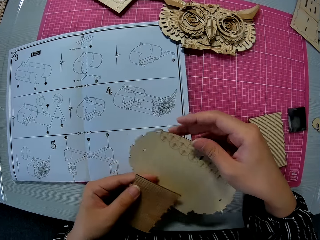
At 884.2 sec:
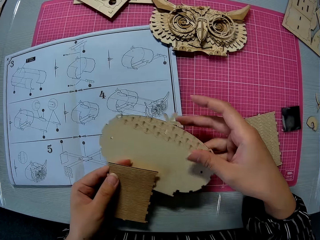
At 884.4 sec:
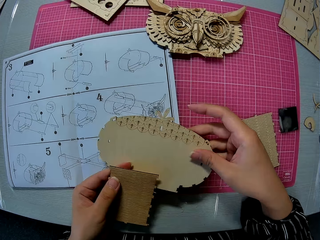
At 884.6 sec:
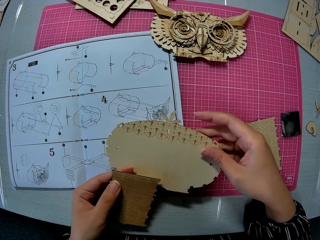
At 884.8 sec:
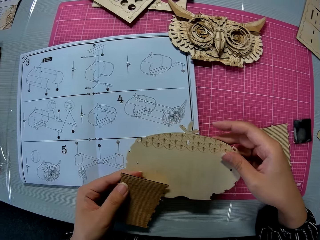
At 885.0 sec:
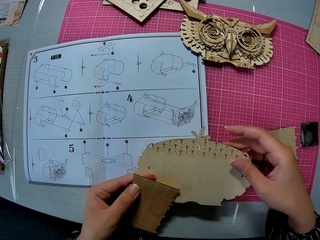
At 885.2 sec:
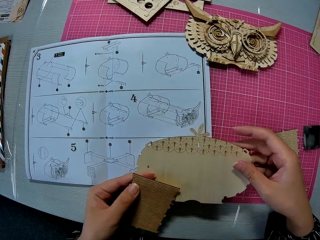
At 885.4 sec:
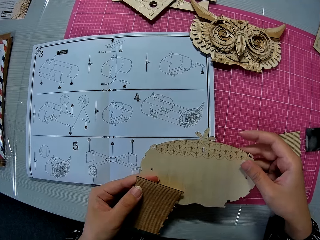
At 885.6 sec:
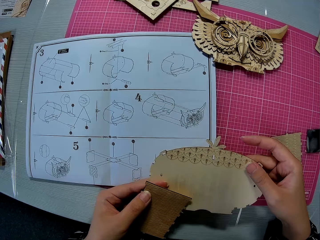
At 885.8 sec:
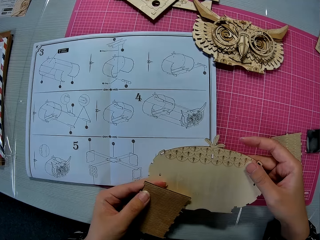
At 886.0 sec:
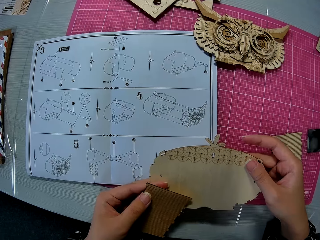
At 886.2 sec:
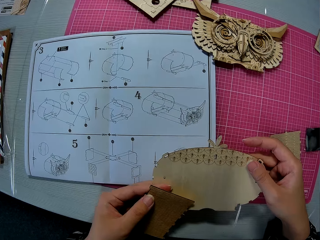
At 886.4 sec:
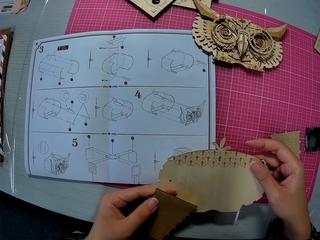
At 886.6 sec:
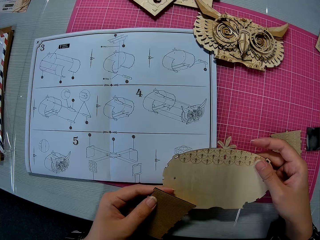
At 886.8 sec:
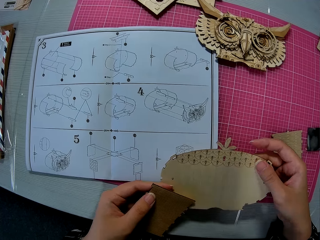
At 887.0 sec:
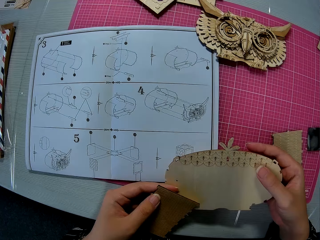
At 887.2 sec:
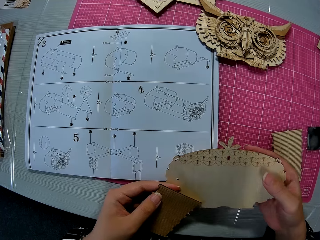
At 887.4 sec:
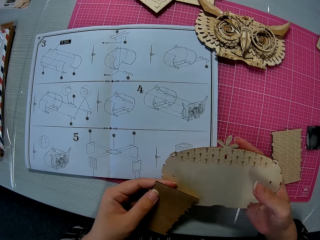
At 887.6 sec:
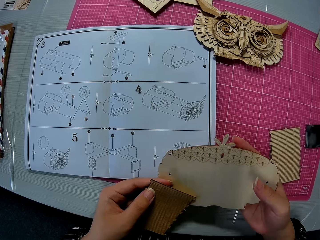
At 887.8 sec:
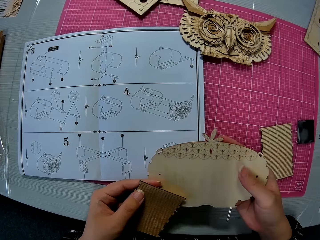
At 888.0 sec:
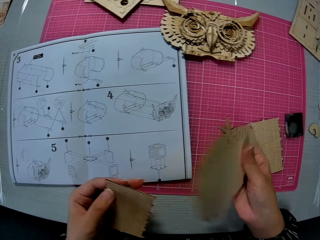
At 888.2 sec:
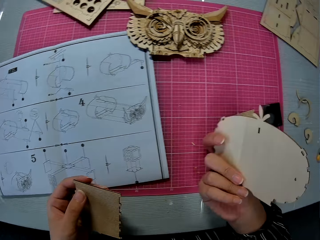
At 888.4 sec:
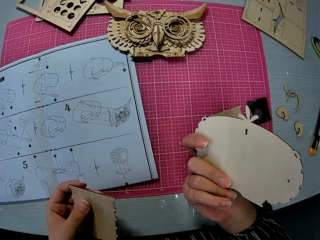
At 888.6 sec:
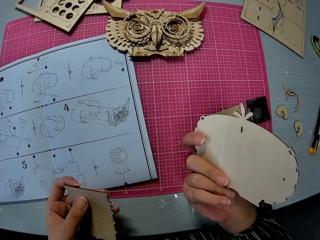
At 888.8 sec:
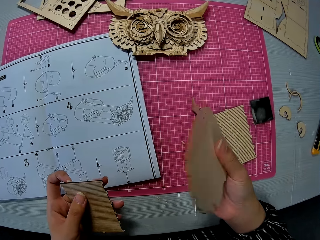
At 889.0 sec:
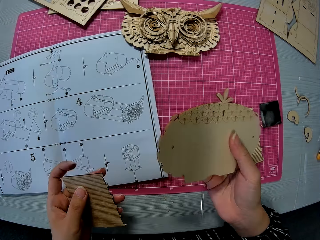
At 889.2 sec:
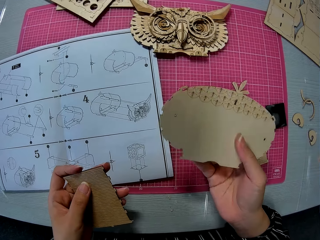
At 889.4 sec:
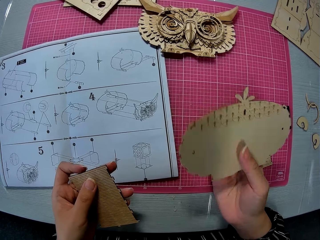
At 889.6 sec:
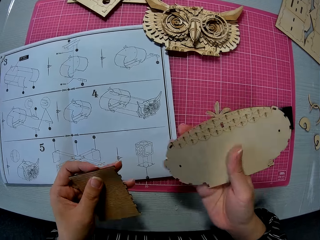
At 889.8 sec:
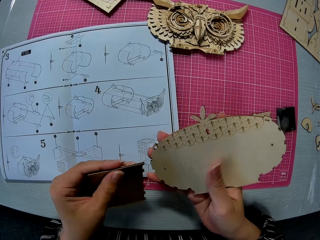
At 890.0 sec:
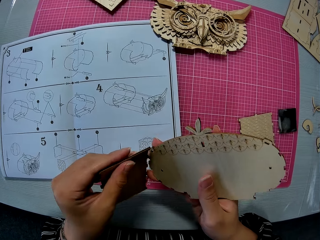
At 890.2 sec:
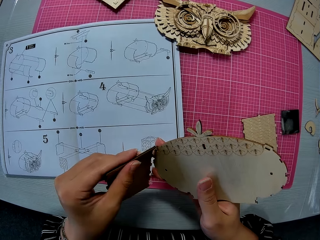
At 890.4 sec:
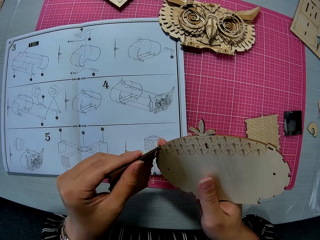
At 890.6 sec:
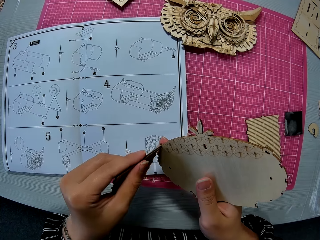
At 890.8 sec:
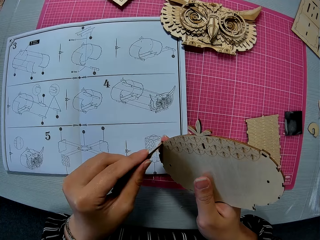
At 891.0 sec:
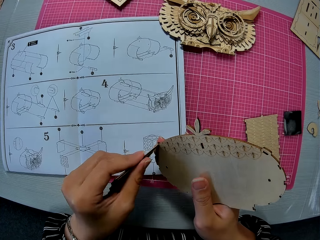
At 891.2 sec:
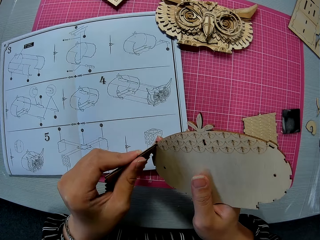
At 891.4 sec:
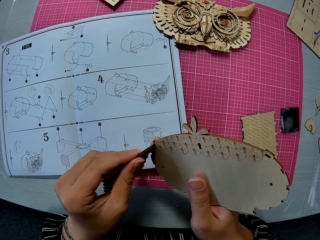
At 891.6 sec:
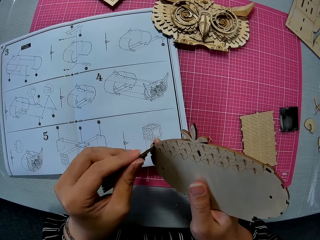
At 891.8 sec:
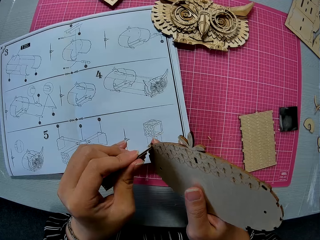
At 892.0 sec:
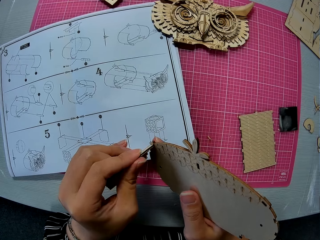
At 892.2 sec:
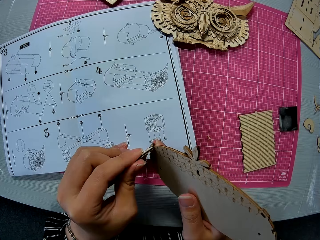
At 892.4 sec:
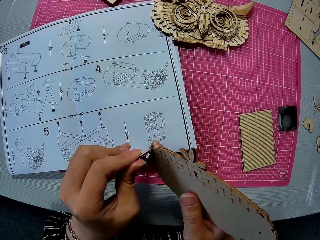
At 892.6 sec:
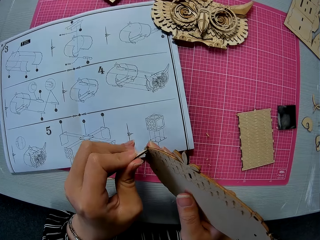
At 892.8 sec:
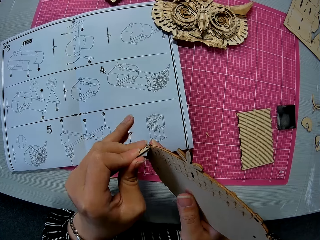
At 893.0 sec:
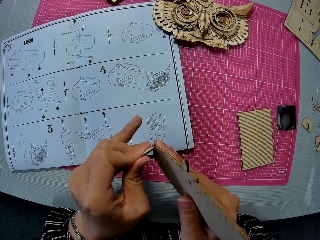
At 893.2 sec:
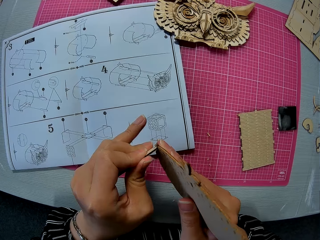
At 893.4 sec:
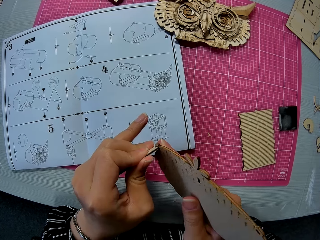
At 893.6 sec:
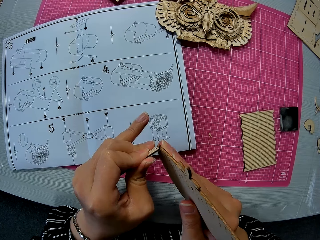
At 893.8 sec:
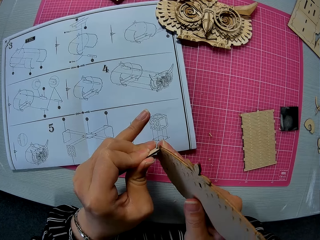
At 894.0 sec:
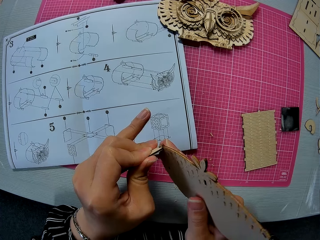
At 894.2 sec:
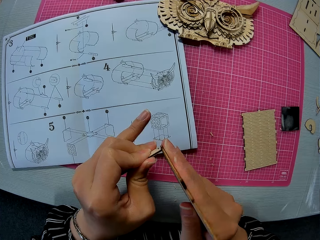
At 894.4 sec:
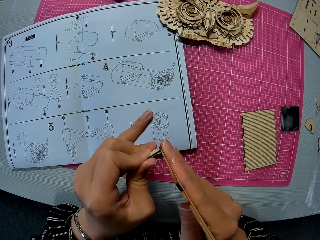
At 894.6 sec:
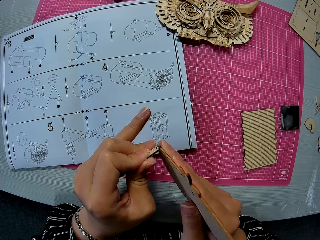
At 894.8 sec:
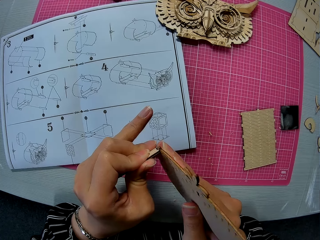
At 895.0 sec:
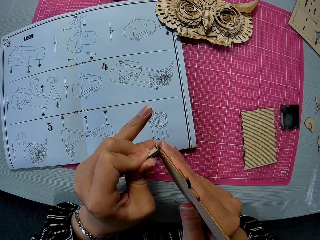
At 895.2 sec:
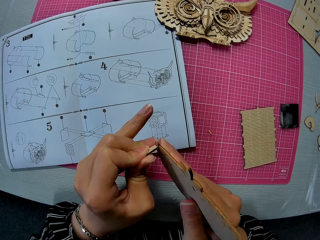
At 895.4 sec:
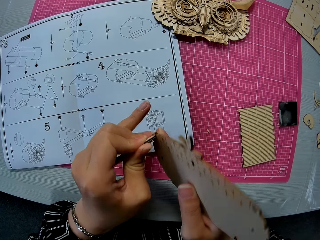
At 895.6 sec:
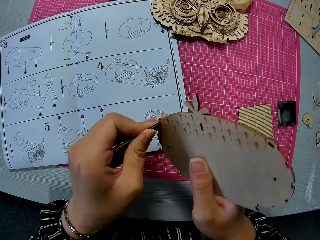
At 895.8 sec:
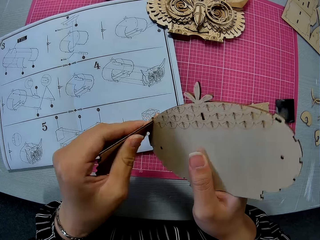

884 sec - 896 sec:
The camera wearer looks at the laser cut. She turns the laser cut. She inserts the piece in her left hand into the piece in her right hand. She looks at the laser cut.

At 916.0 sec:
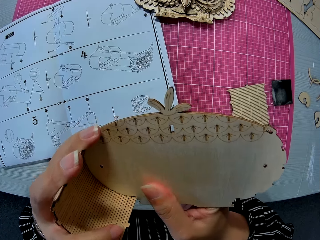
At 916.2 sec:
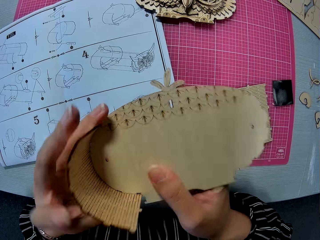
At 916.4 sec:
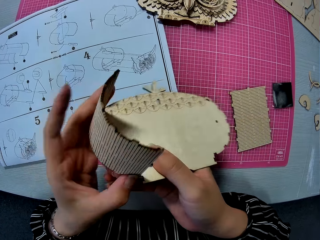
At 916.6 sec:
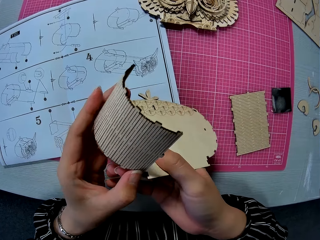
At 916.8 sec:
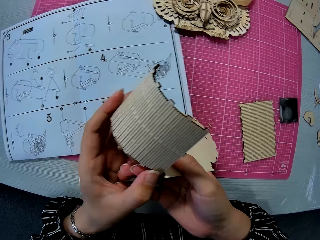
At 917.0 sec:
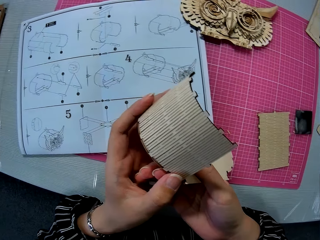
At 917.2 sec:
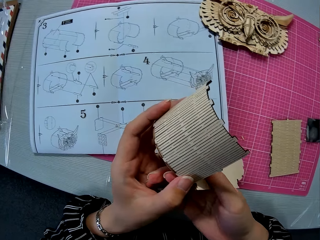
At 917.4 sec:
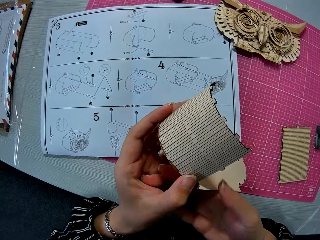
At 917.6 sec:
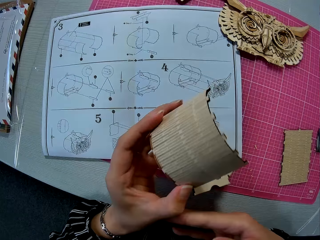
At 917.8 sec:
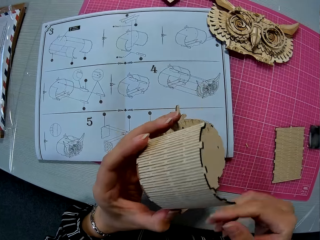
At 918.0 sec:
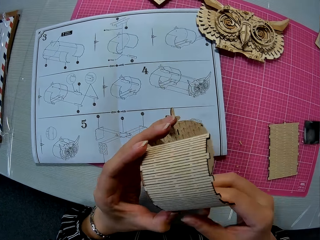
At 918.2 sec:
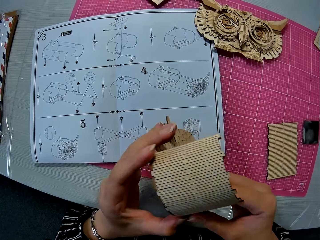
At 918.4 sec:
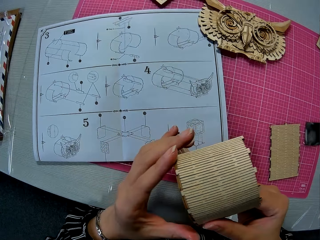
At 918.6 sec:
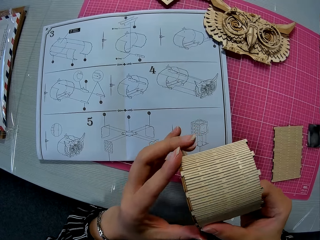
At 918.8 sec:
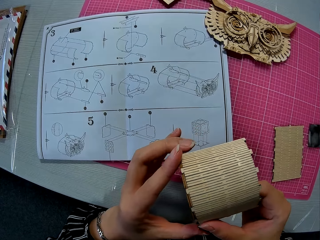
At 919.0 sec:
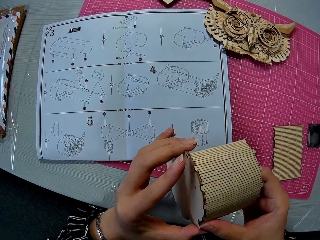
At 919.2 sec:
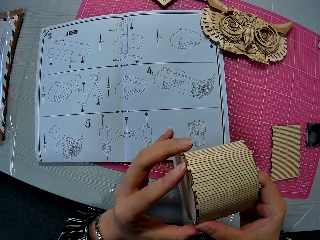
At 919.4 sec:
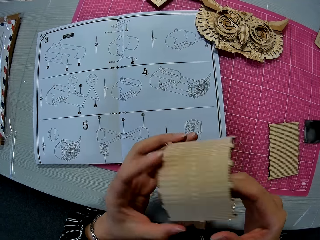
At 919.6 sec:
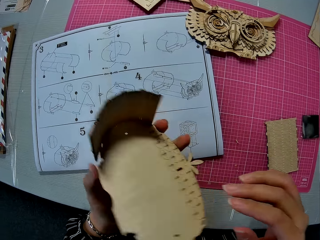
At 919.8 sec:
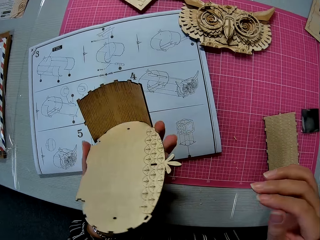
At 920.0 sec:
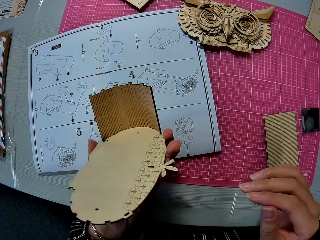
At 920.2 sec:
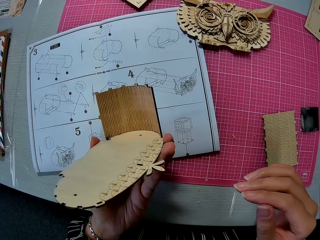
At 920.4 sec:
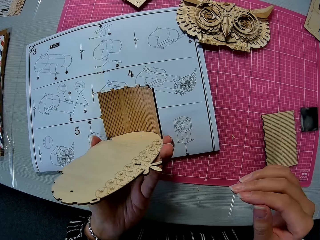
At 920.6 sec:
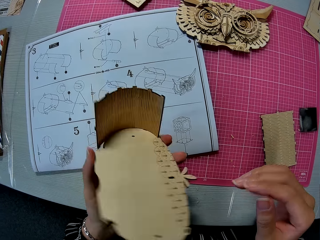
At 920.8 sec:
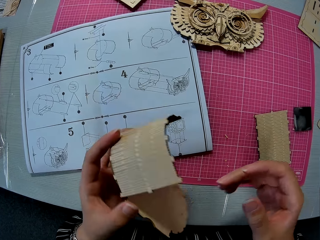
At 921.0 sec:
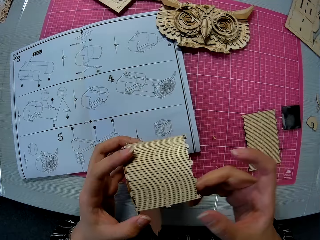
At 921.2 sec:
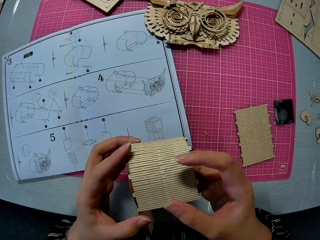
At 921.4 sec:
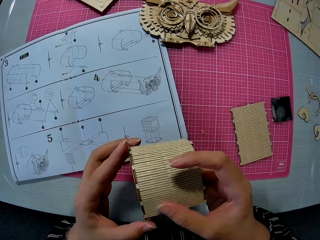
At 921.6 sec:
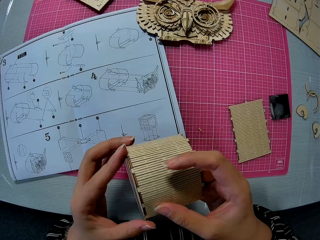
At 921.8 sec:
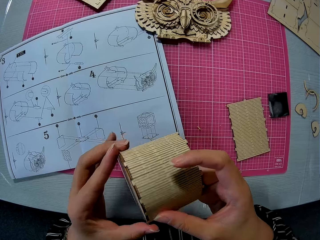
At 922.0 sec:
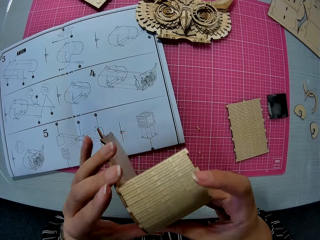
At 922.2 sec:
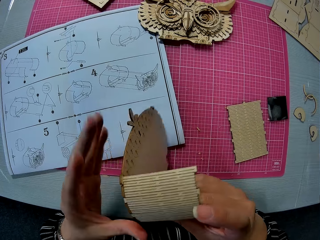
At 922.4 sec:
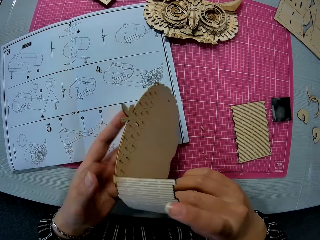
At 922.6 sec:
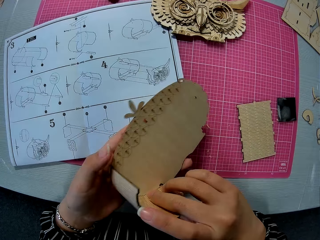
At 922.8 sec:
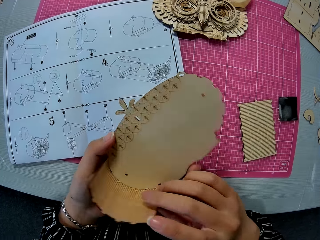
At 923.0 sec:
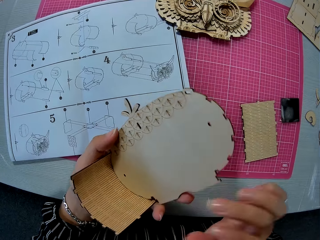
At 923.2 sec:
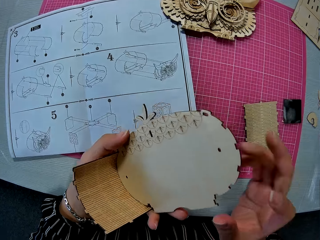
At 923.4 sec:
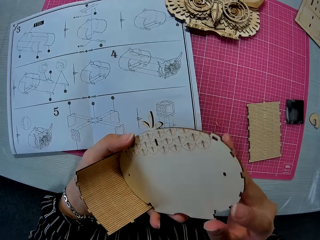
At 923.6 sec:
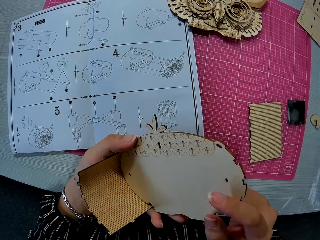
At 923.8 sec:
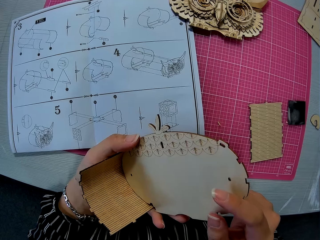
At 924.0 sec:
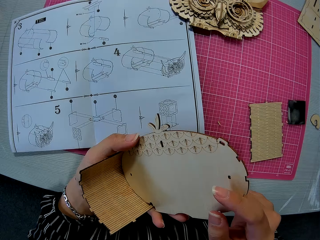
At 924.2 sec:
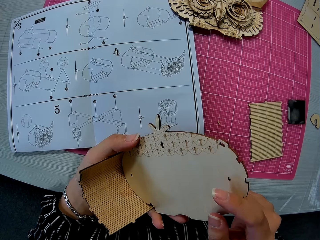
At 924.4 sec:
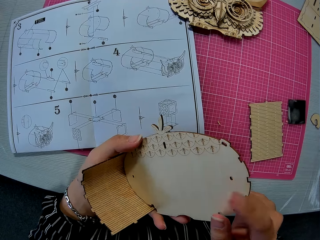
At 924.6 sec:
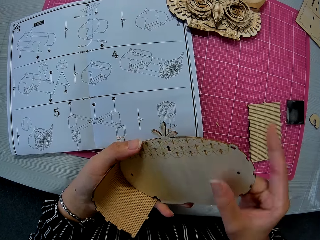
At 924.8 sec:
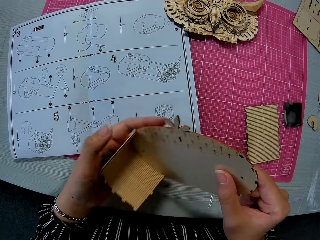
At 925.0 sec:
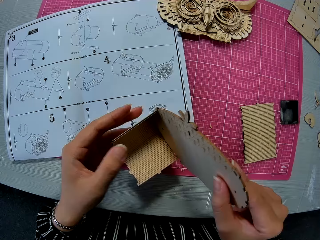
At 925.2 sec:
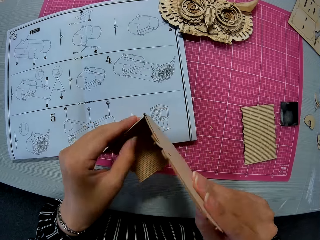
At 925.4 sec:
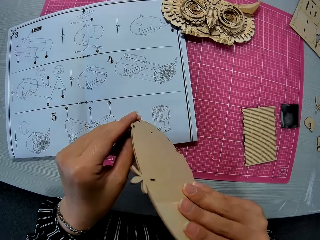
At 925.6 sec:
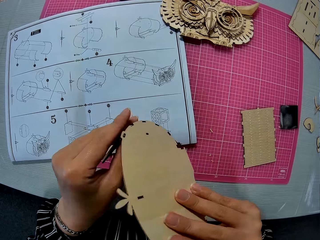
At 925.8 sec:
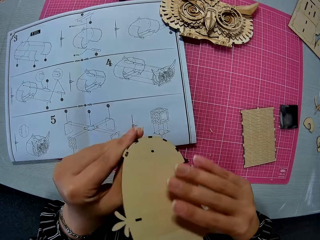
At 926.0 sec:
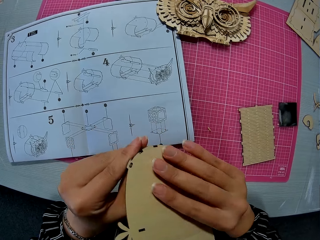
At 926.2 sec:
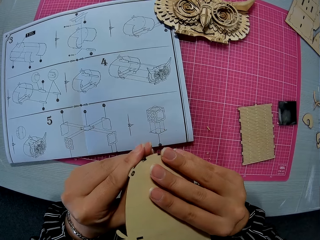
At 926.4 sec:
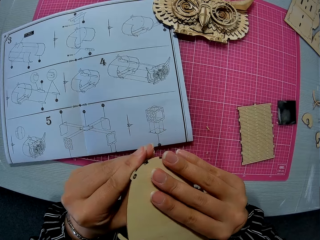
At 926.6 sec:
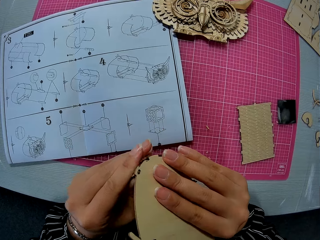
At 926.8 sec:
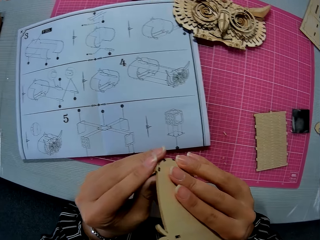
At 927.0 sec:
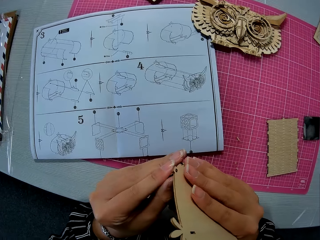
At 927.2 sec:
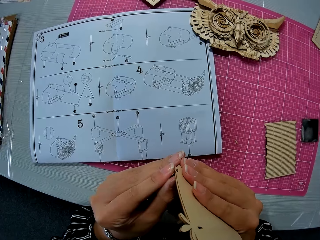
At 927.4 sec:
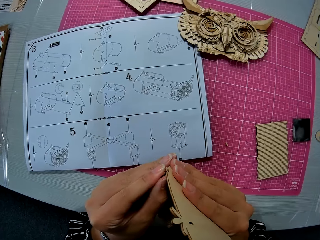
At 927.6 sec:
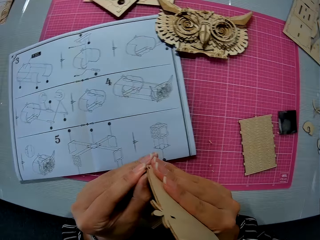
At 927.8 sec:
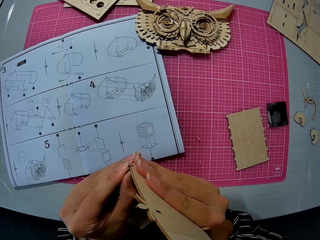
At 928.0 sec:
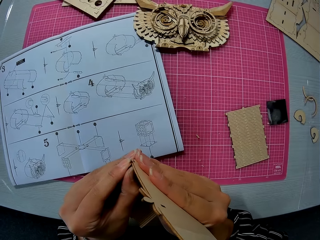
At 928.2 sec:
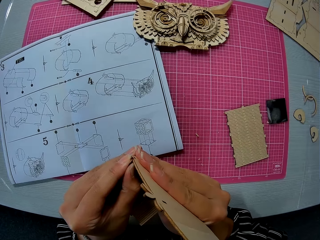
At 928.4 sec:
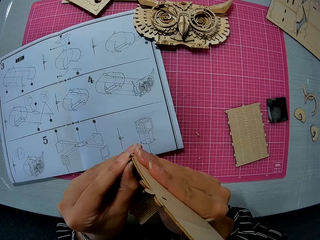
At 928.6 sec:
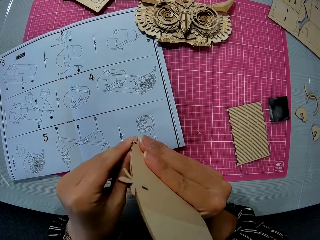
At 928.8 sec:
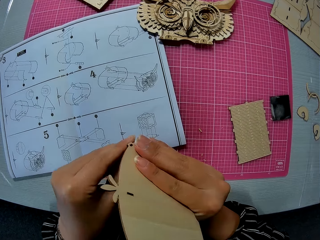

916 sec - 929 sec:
The camera wearer looks at the laser cut. They turn the laser cut.
